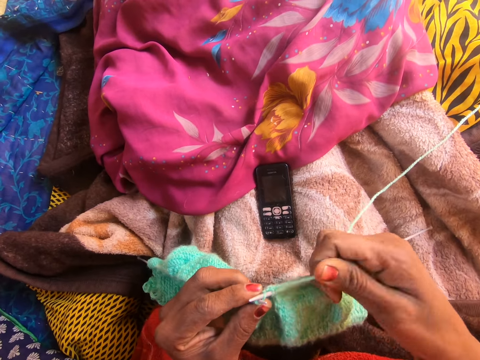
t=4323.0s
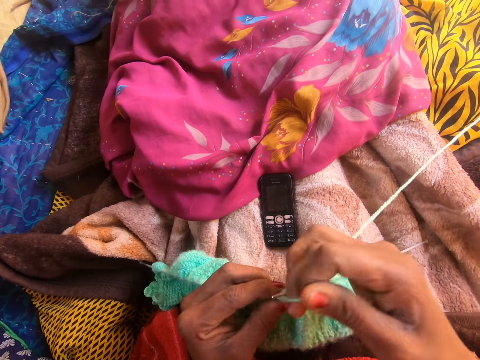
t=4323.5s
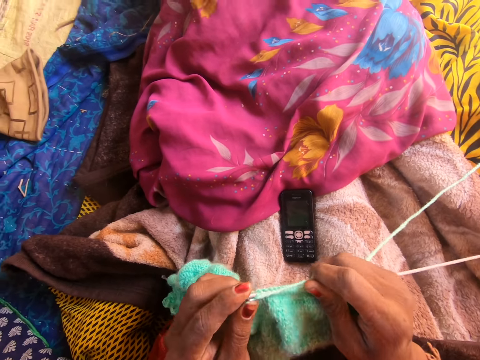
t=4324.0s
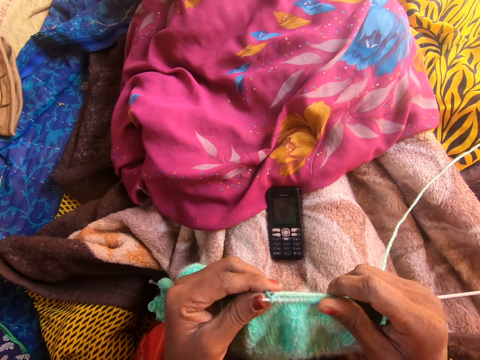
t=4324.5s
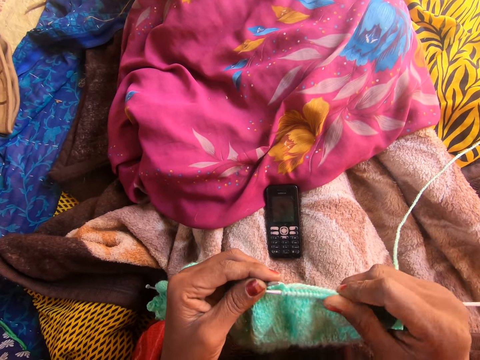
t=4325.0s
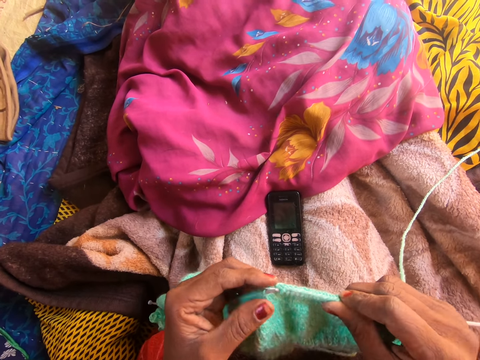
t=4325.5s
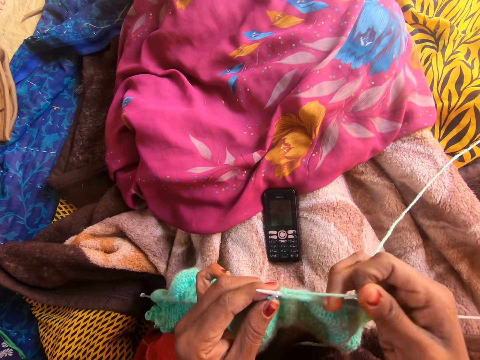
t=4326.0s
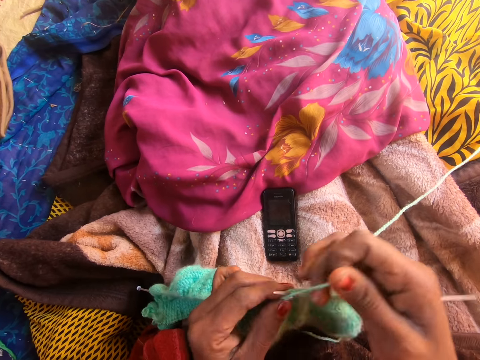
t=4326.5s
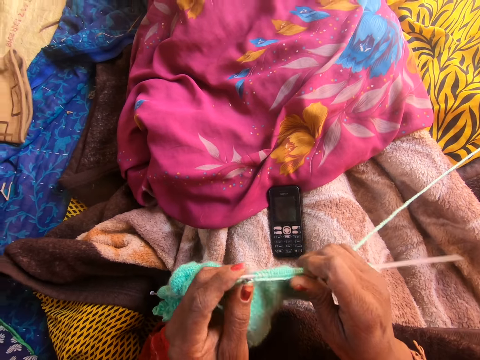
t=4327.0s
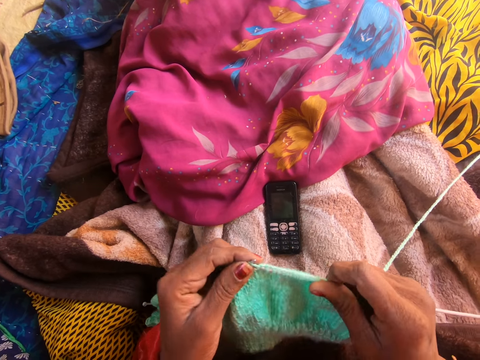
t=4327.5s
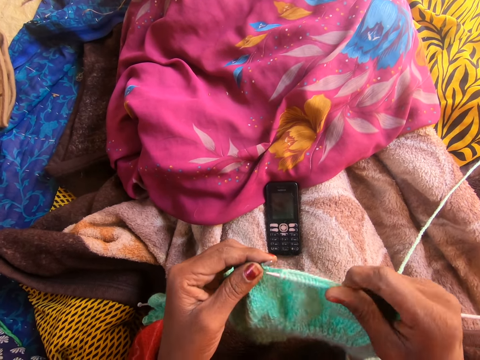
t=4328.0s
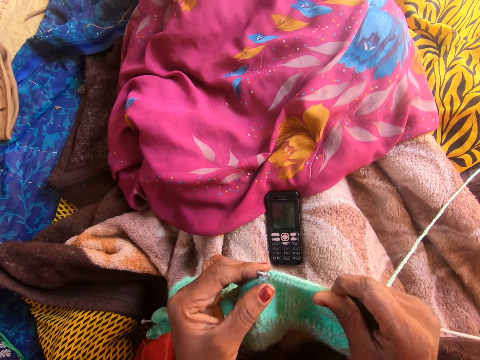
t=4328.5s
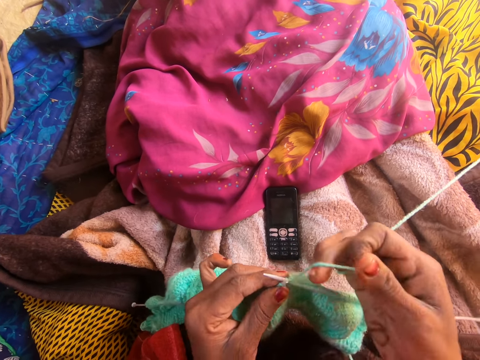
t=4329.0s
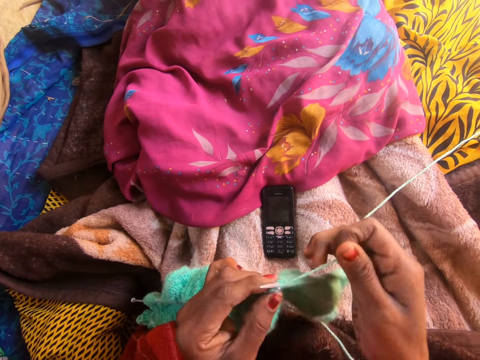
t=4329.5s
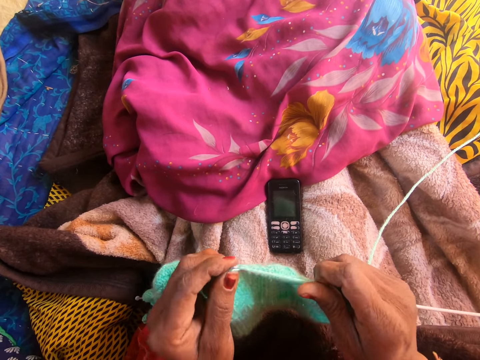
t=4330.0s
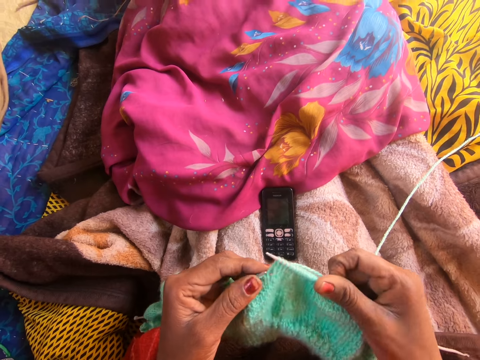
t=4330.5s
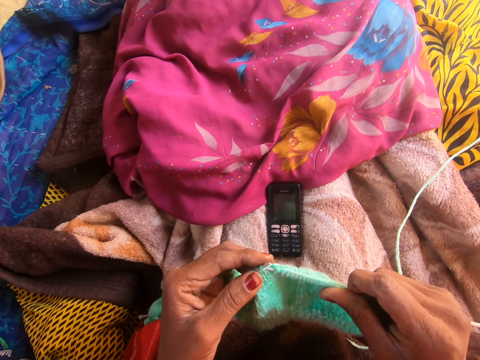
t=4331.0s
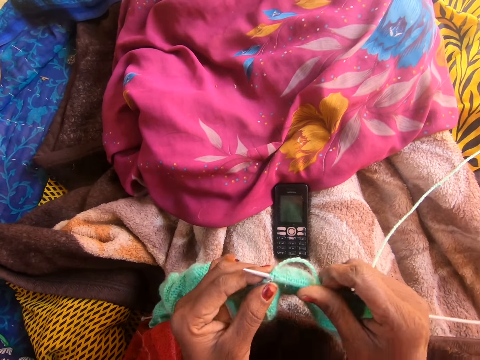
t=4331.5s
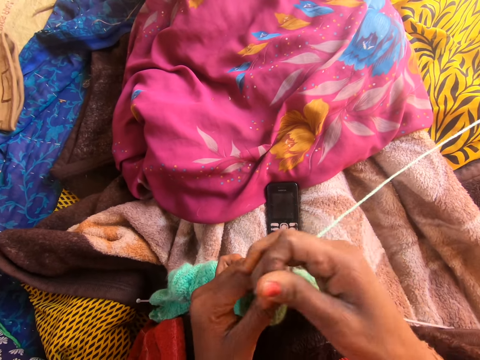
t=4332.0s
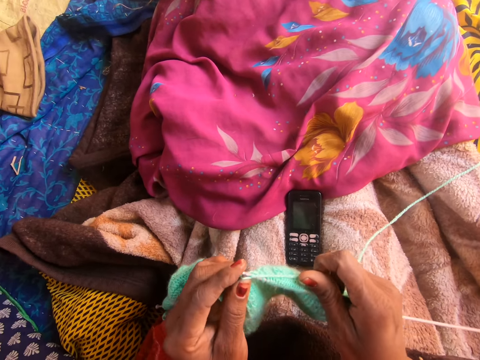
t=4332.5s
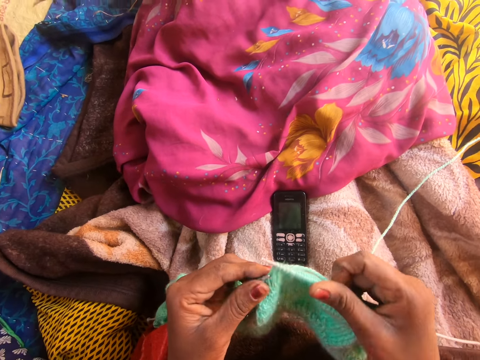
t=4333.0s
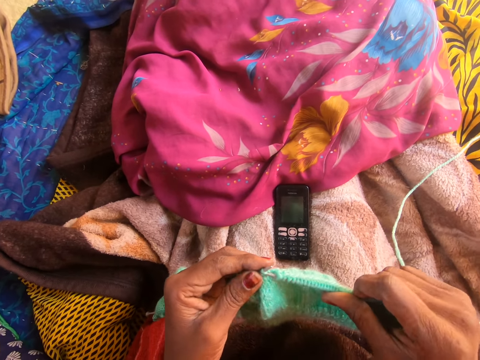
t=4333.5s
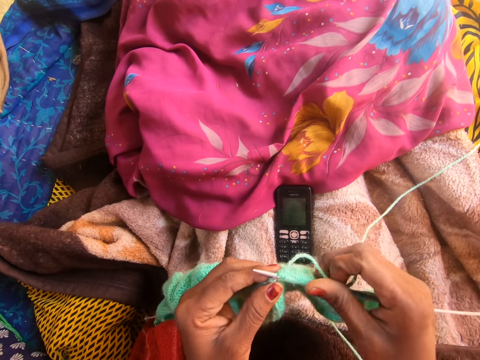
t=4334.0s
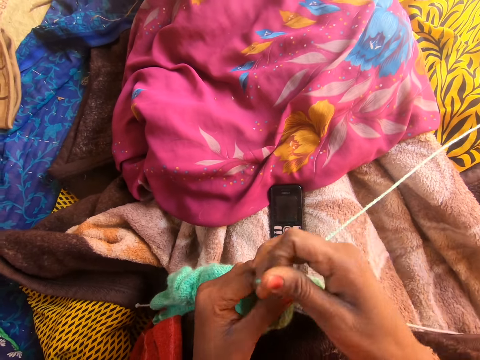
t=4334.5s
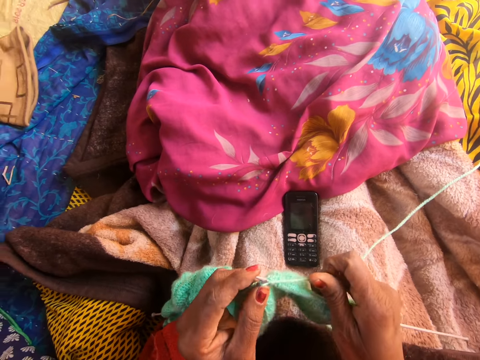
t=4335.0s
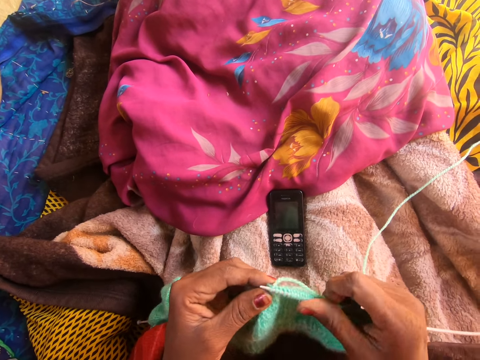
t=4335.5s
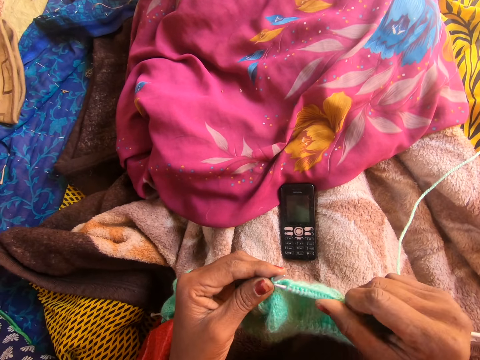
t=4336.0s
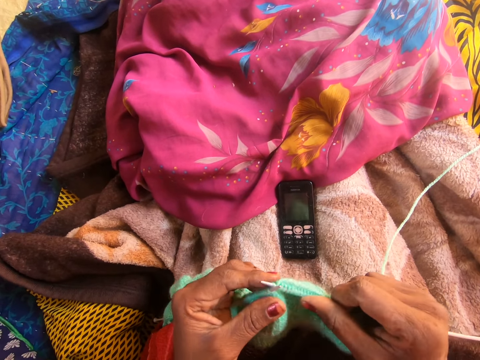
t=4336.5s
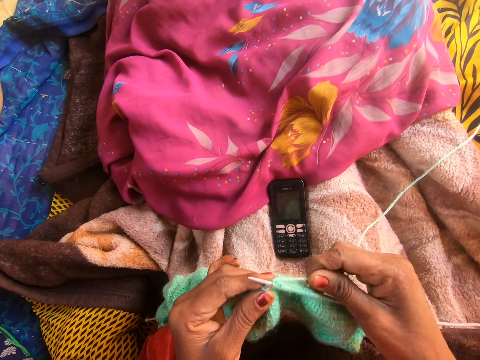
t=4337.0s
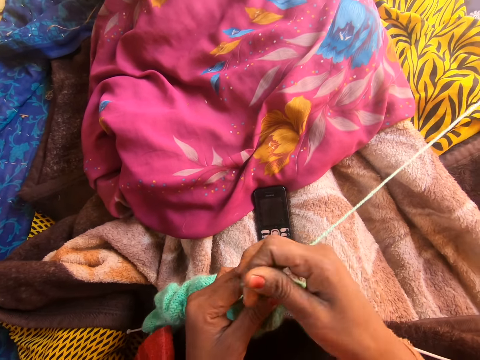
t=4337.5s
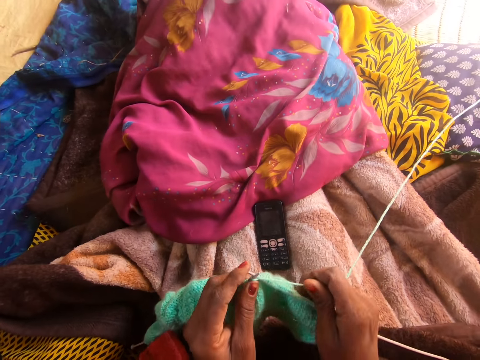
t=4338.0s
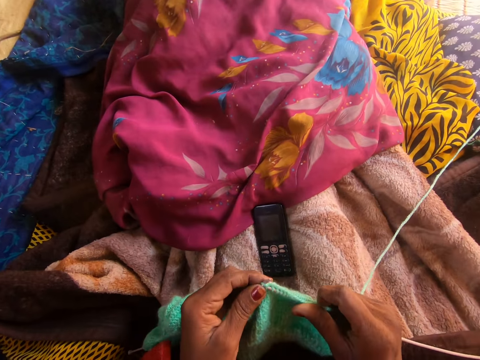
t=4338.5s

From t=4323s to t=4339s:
The camera wearer talks on the phone with a person. They knit the yarn with the knitting needle. They knit the yarn again.

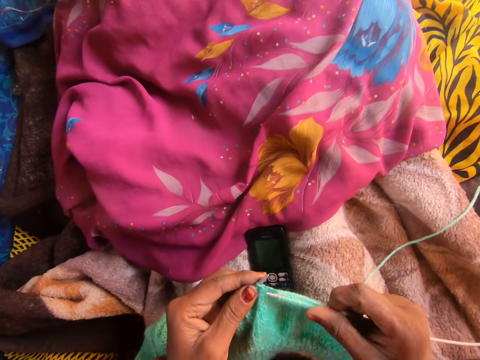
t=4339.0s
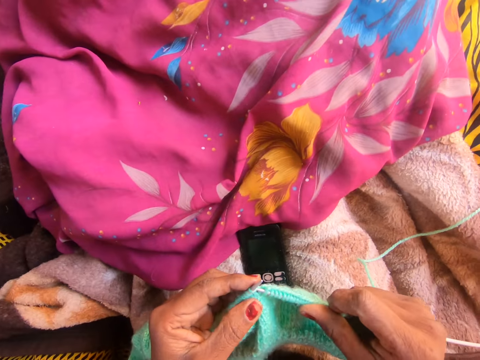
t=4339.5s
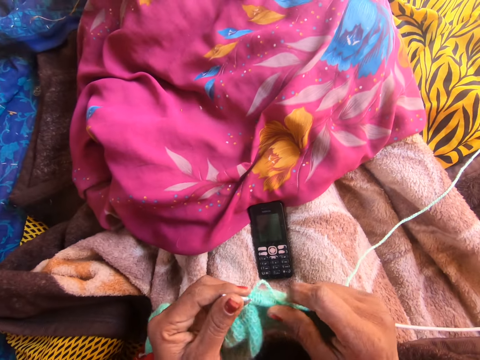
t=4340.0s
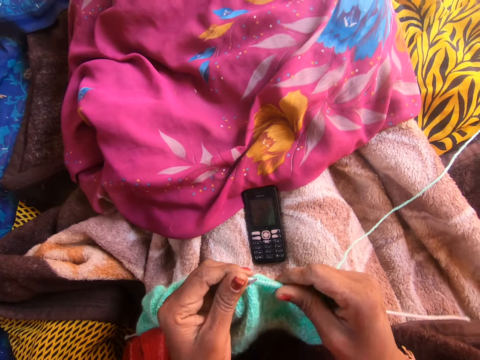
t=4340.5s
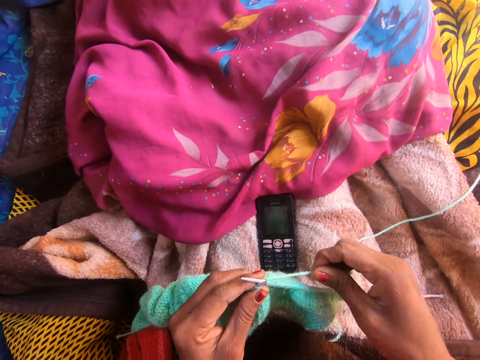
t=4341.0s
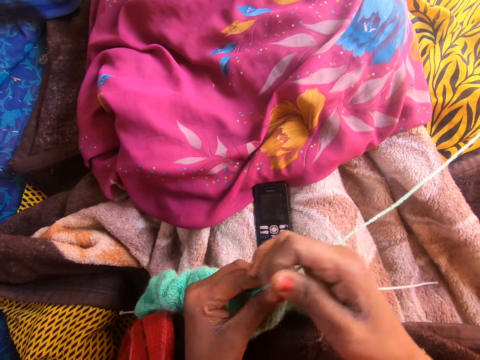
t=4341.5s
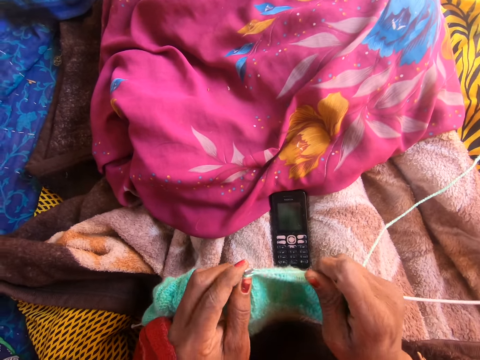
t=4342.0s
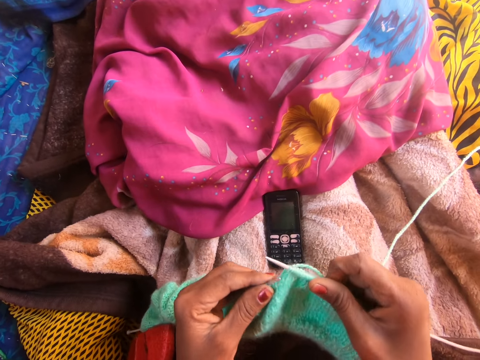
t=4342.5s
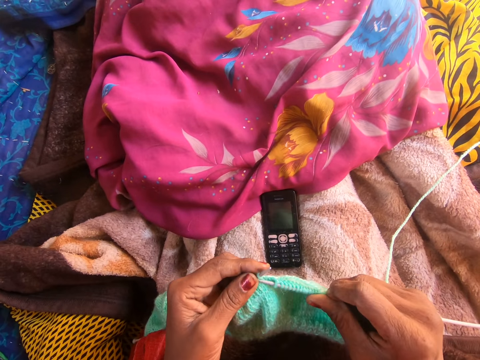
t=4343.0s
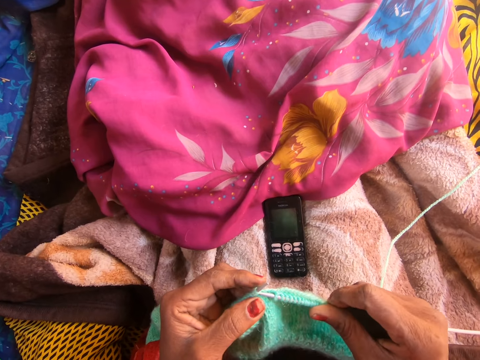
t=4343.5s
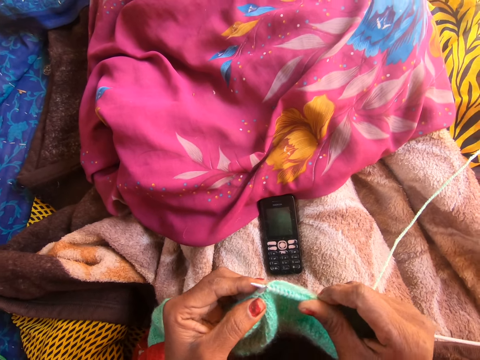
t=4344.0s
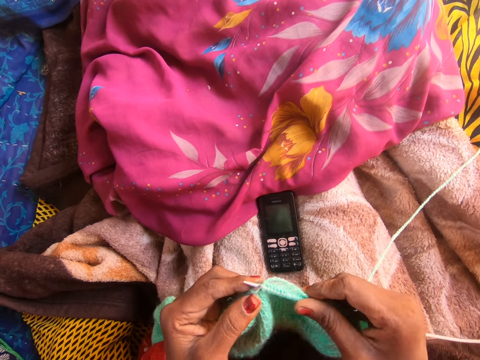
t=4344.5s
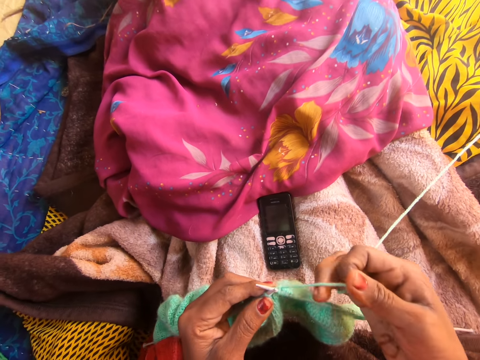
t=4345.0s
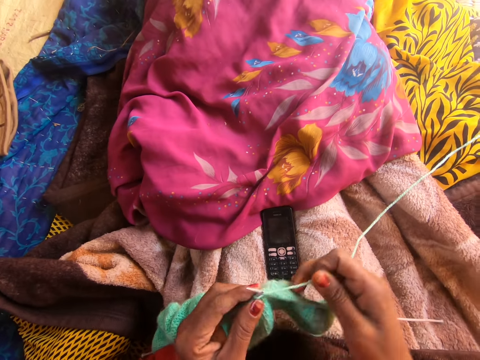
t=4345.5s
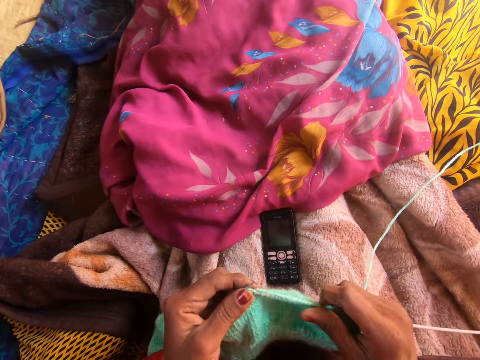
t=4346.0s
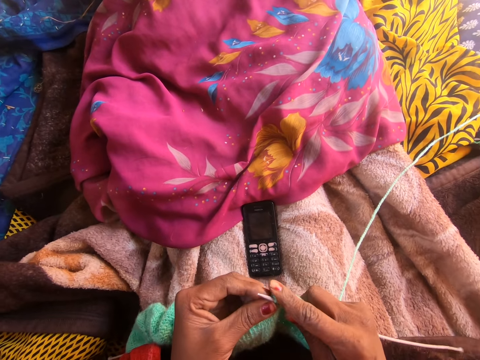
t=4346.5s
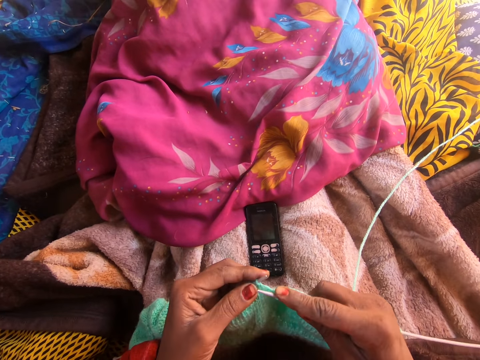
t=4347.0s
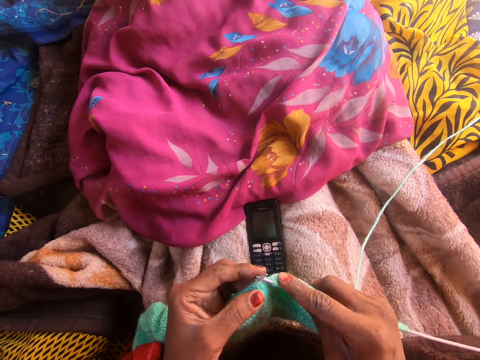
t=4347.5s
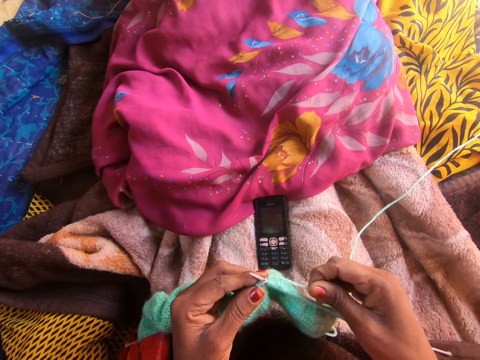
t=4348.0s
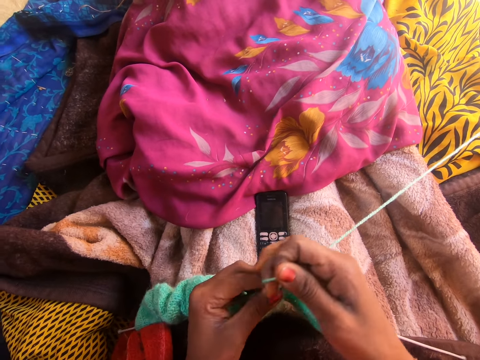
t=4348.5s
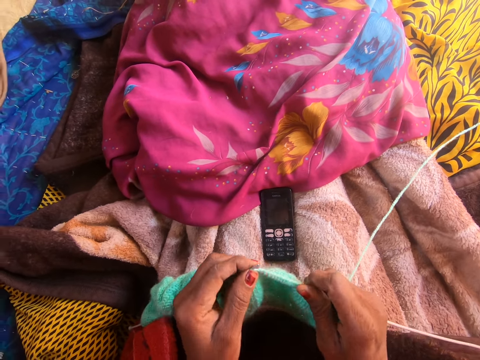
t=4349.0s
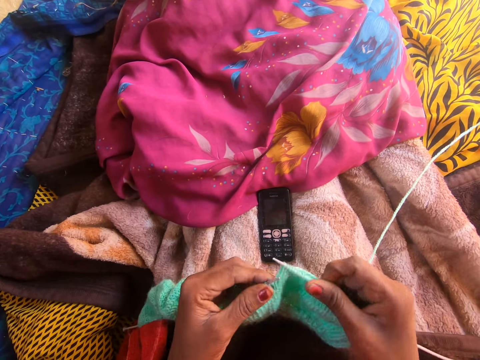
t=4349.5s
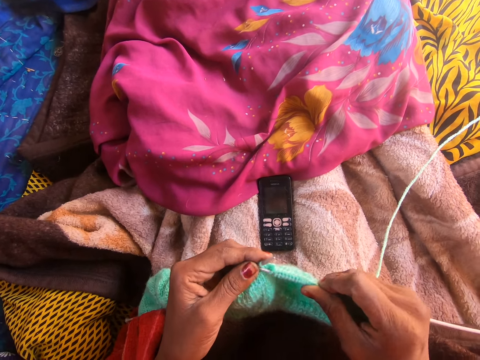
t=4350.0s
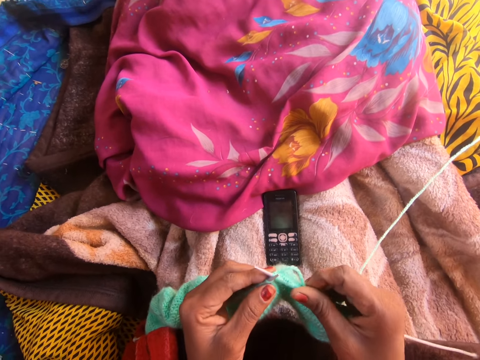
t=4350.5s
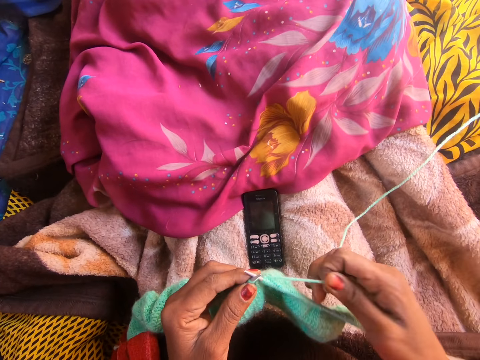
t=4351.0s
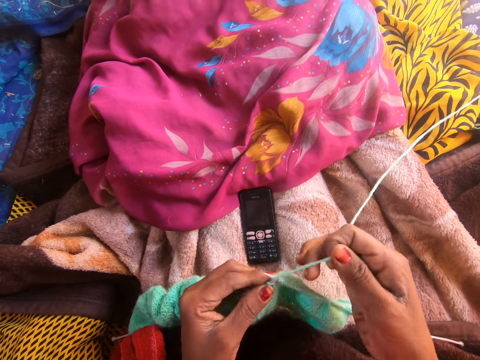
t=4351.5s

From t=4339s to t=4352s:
The camera wearer adjusts the yarn along the first knitting pin with her right hand. She talks on the phone with a person.
